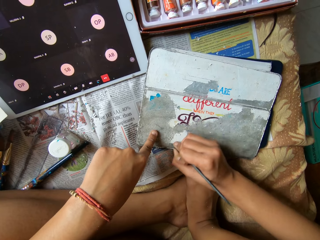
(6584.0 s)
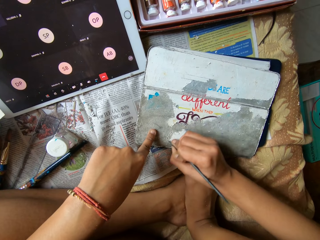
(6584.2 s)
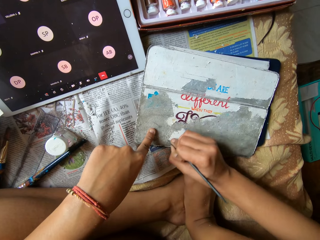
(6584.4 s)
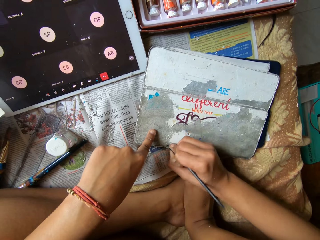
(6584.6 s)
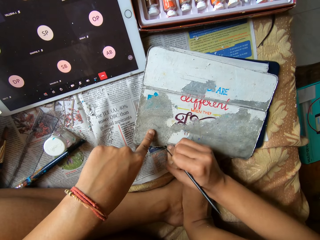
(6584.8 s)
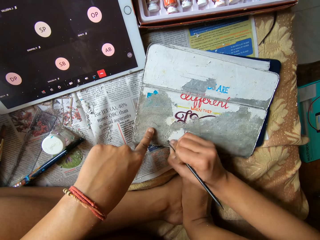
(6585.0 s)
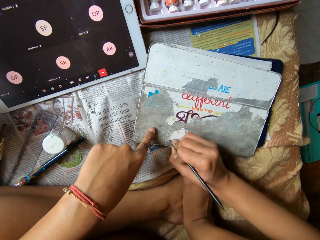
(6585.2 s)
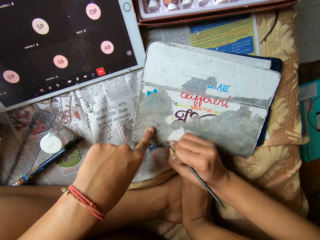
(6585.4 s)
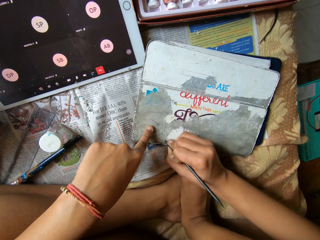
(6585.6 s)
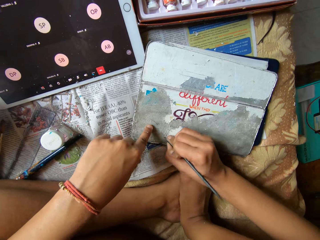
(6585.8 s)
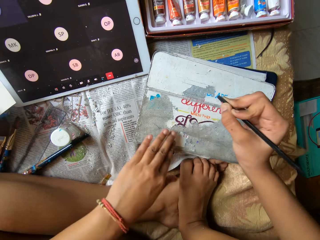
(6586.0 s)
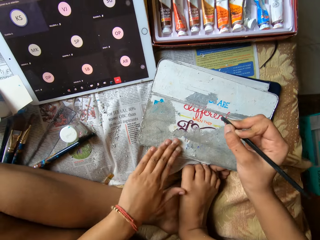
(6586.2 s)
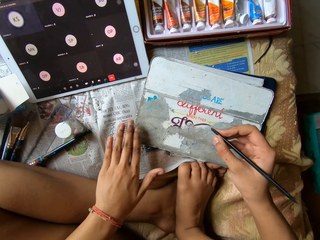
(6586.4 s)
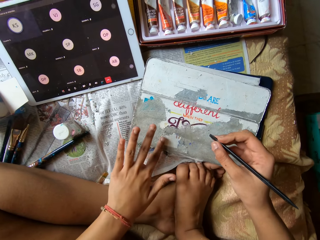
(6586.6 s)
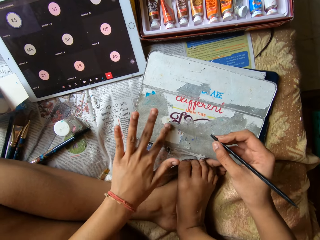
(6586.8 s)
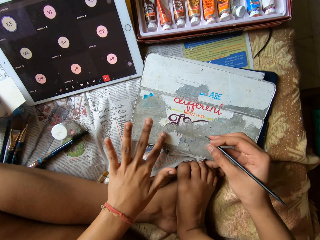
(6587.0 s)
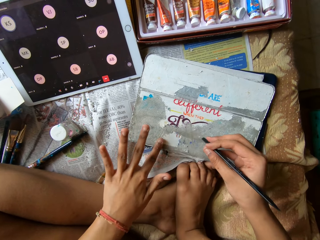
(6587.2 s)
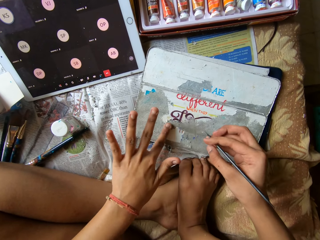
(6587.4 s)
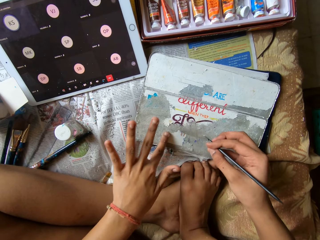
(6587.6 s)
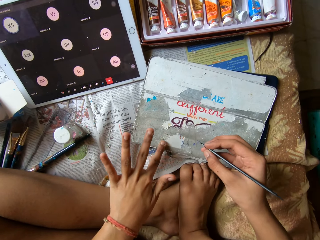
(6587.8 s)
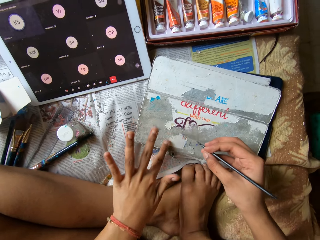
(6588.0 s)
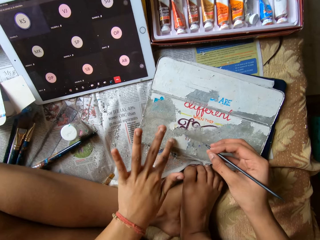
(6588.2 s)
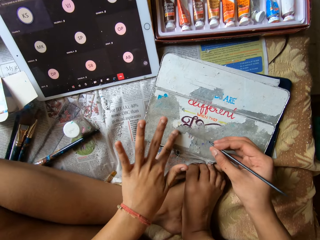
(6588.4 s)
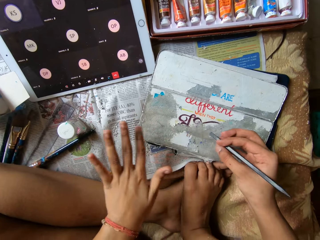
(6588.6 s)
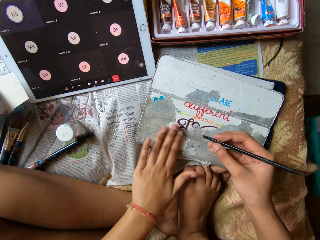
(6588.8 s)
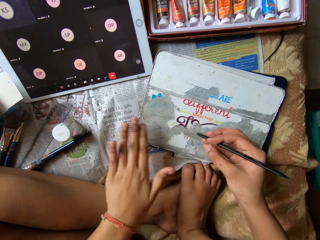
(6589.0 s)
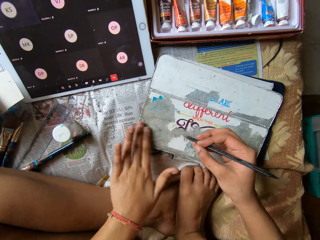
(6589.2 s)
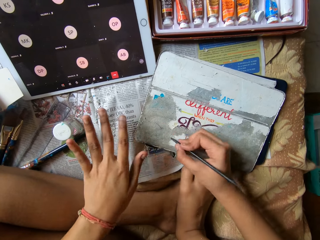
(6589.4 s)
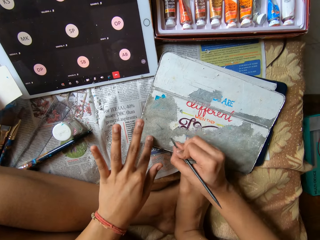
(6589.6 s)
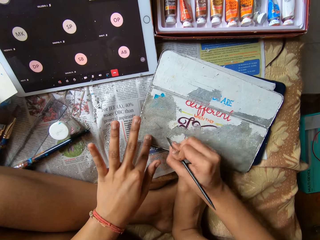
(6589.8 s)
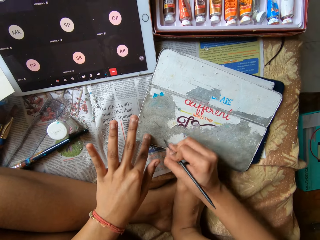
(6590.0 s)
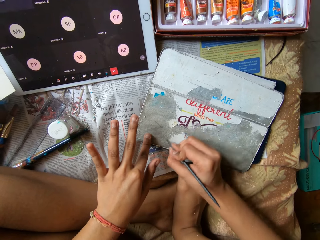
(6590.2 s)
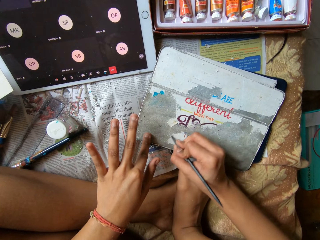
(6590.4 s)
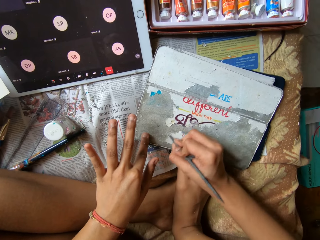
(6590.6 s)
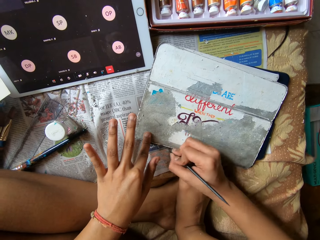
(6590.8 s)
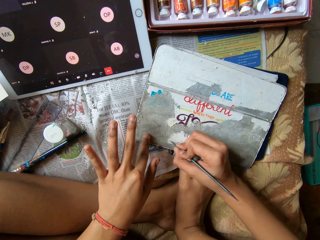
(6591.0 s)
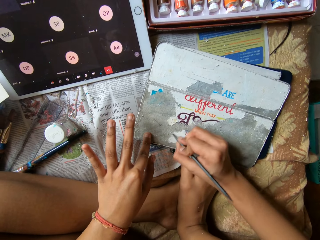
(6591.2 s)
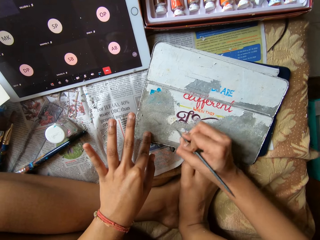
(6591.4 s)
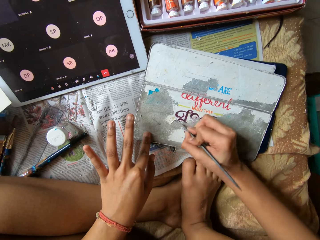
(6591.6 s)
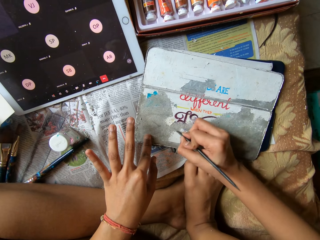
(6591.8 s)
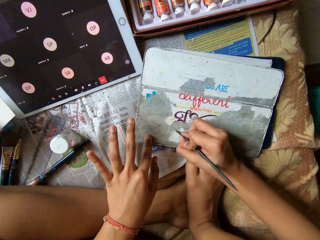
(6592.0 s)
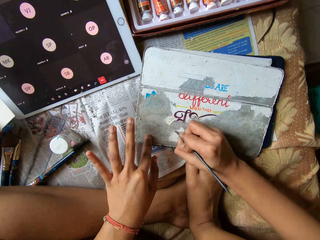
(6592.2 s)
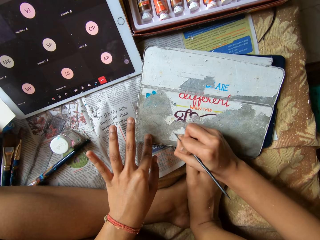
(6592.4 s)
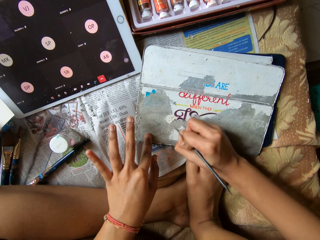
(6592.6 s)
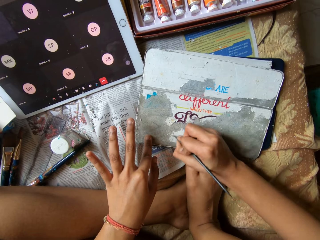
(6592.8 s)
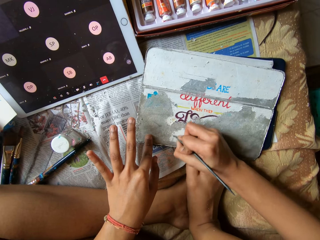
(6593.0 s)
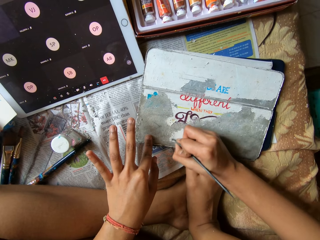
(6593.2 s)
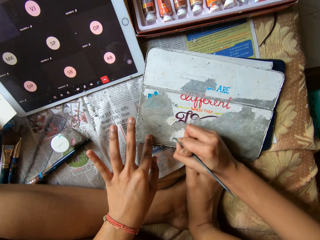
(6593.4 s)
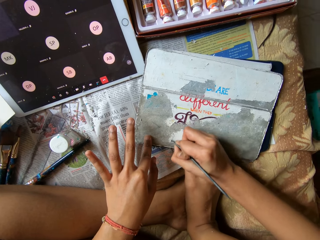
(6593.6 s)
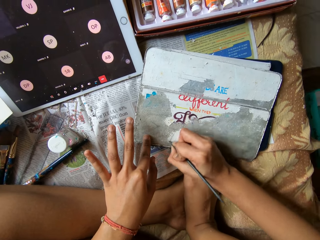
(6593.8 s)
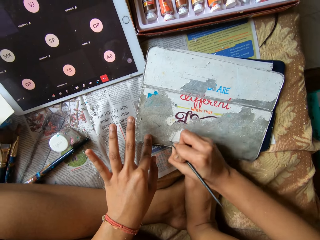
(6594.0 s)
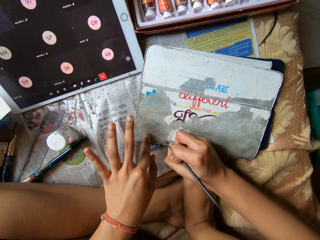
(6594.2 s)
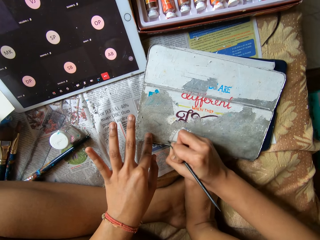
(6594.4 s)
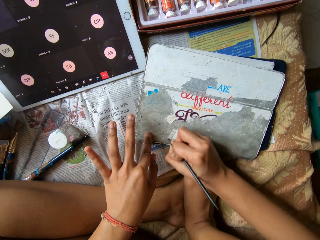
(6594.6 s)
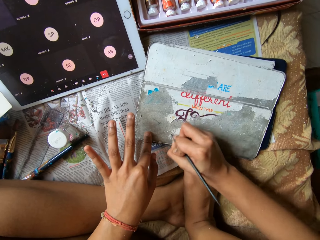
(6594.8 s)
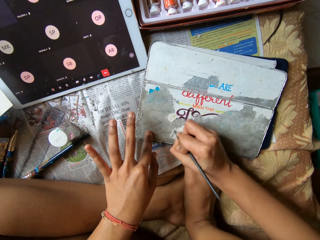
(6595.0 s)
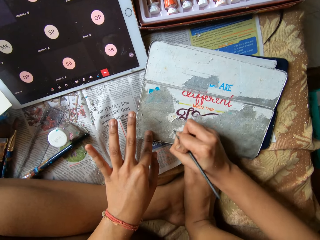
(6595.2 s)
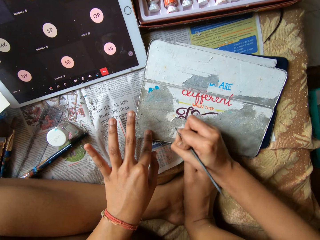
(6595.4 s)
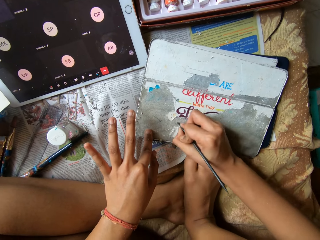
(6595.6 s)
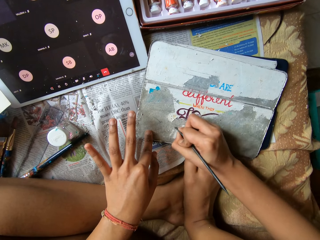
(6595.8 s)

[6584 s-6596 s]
The camera wearer scrapes a metal surface or tablet pouch with a metal rod or scraper. She wipes the metal surface with the left index finger. She wipes the metal surface with the left index finger again. She wipes the metal surface with the left hand. She scrapes paint from the tablet pouch with the scraper in her right hand. She scrapes the metal surface with the metal rod.

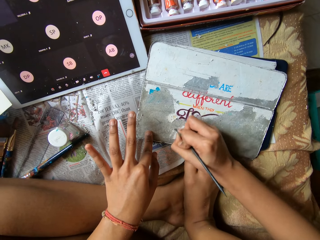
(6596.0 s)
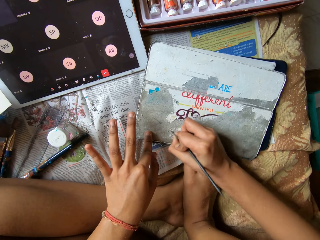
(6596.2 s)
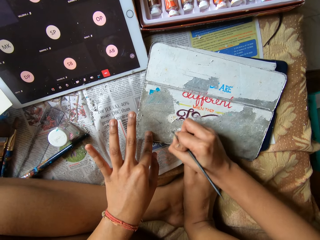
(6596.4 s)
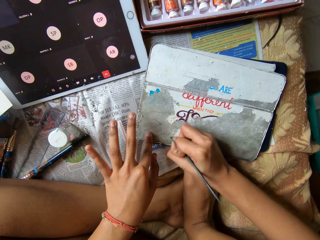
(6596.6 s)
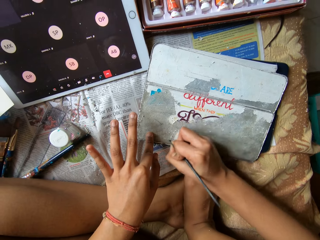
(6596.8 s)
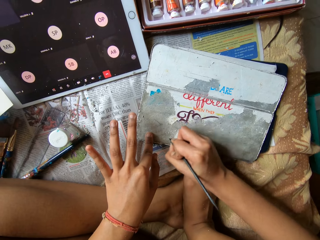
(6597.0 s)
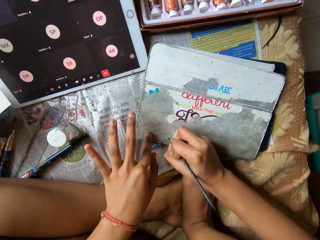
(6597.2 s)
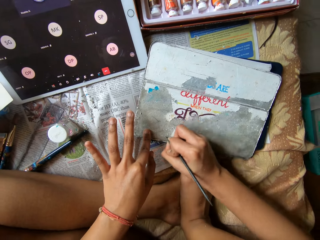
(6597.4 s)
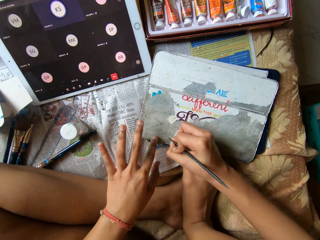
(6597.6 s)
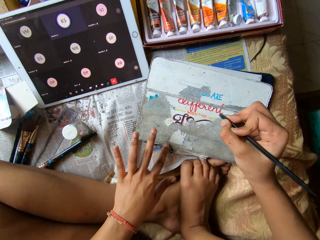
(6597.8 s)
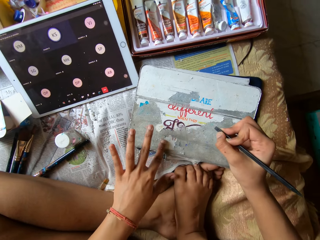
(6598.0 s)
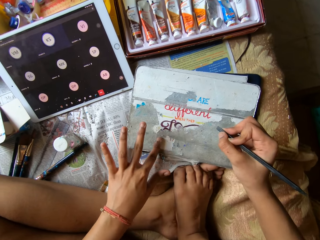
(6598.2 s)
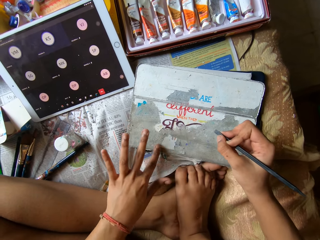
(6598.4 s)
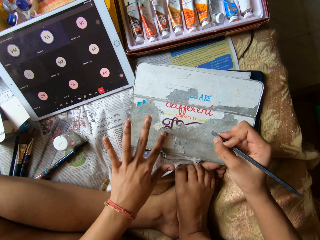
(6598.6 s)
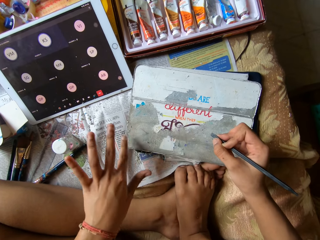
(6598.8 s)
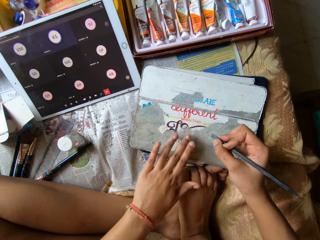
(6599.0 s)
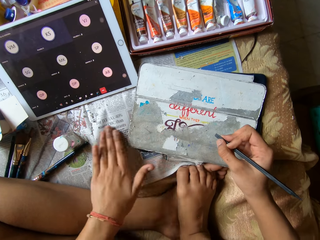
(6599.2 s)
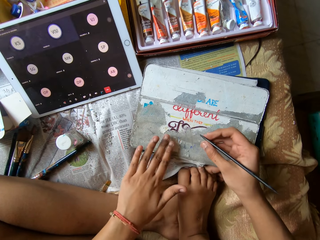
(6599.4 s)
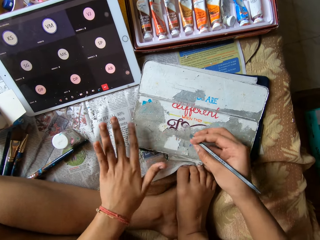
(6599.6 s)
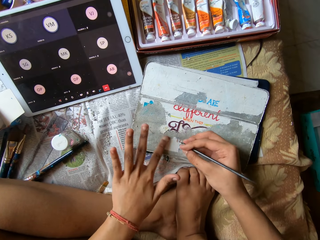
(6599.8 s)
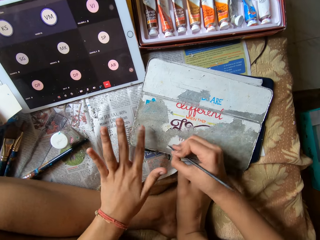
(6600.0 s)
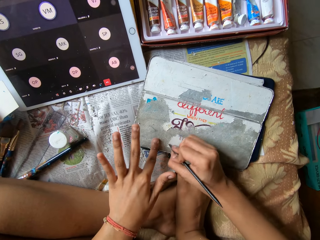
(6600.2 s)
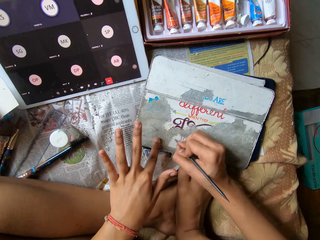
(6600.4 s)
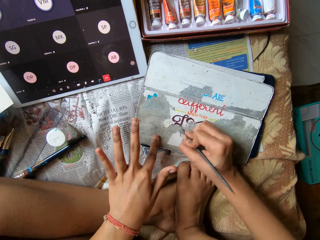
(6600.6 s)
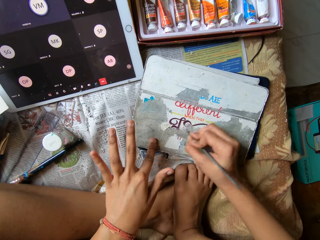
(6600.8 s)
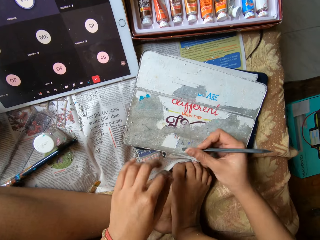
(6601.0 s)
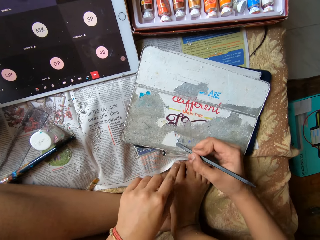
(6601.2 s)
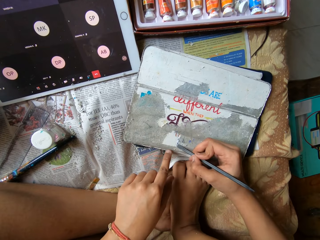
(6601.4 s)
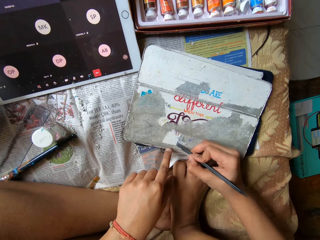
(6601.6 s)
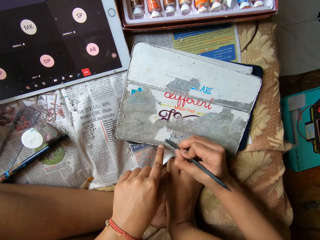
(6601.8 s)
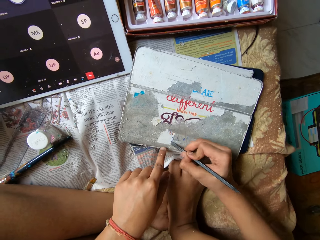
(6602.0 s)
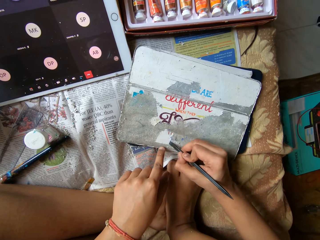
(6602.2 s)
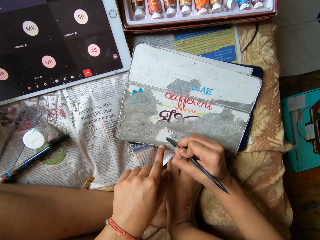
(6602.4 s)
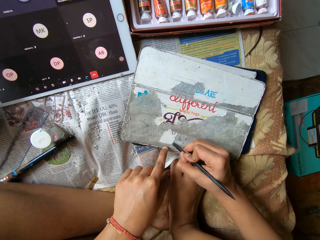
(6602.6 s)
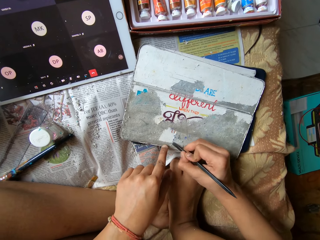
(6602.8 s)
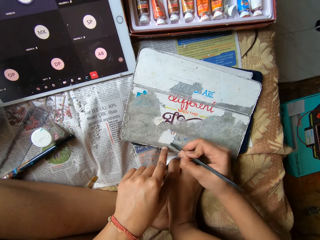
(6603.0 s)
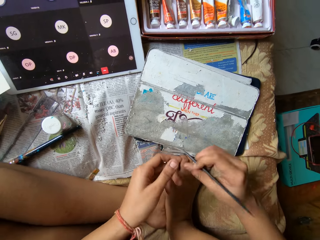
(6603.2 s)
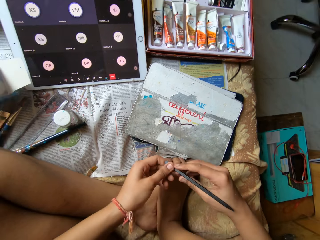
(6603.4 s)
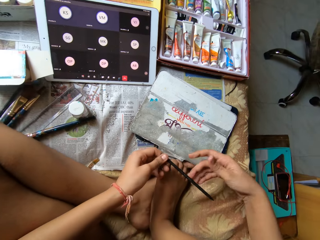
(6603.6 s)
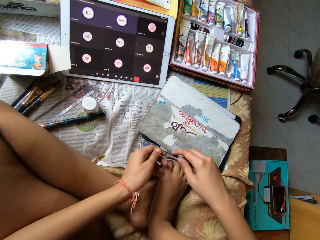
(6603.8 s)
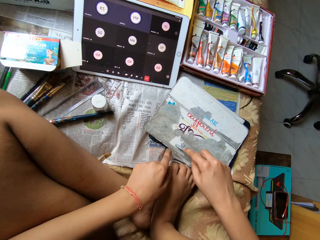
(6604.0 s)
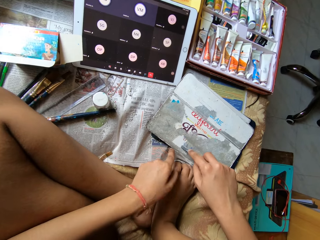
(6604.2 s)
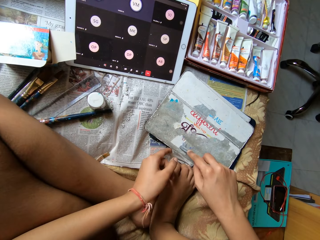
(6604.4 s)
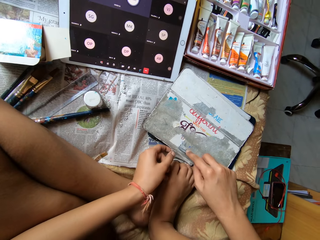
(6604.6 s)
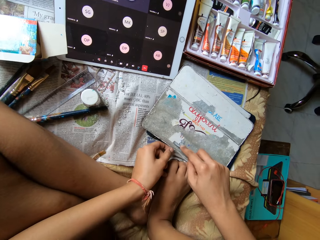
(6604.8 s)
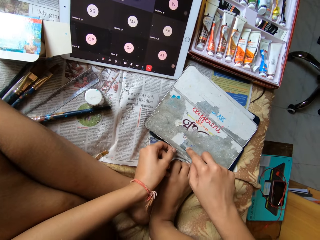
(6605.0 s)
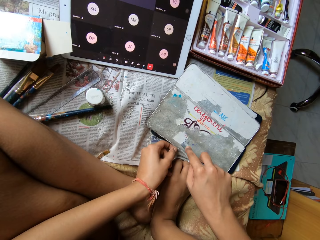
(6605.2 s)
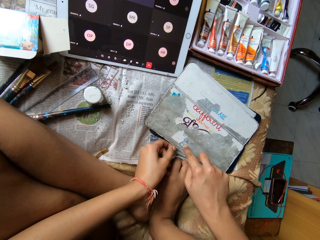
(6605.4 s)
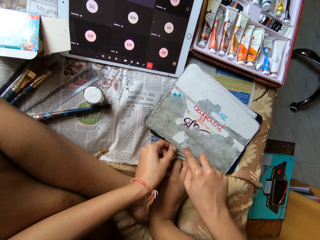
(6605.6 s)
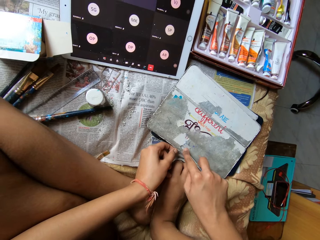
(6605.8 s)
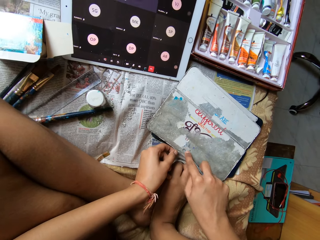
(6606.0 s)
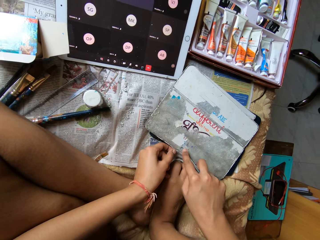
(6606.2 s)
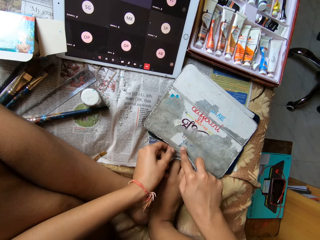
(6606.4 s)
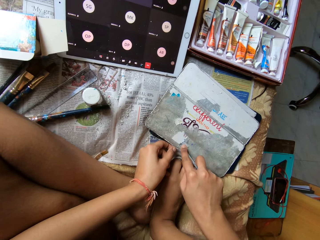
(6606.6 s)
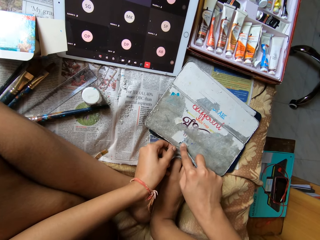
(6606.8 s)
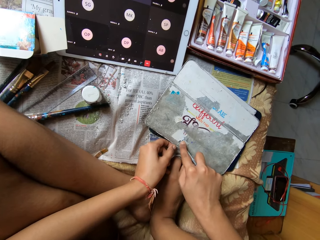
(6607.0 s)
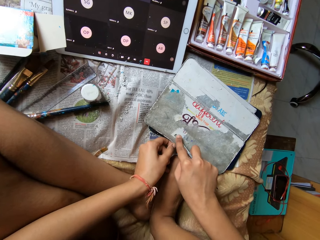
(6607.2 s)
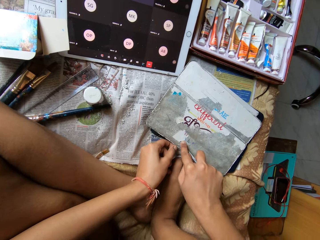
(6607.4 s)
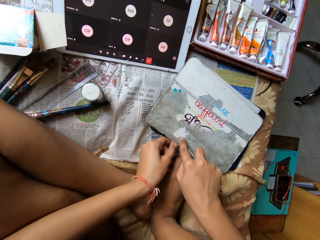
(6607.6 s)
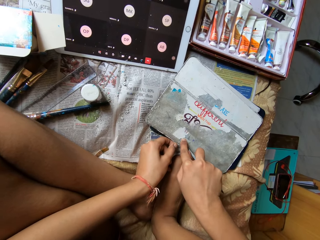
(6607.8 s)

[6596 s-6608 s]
The camera wearer scrapes a metal surface or tablet pouch with a metal rod or scraper. She wipes the metal surface with the left index finger. She wipes the metal surface with the left hand. She scrapes paint from the tablet pouch with the scraper in her right hand. She places her left hand on the tablet pouch. She passes the scraper from her right hand to her left hand. She holds the metal rod with both hands. She passes the scraper from her left hand to her right hand. She places her left hand on the tablet pouch, places the scraper in her right hand on the tablet pouch, and scrapes paint from the tablet pouch with the scraper in her right hand. She holds the tablet pouch with her left hand.
